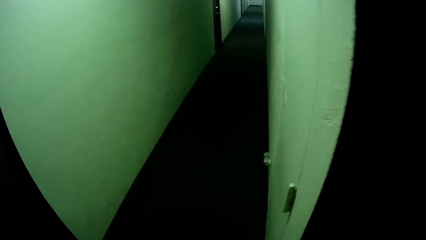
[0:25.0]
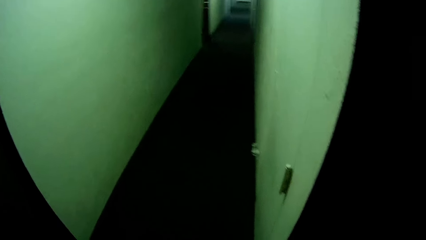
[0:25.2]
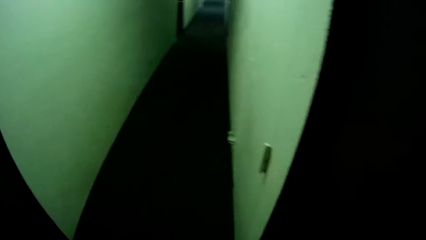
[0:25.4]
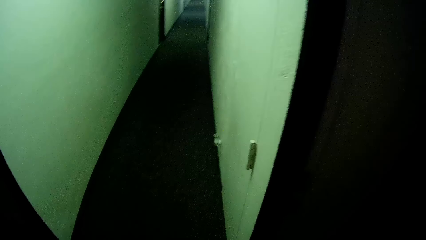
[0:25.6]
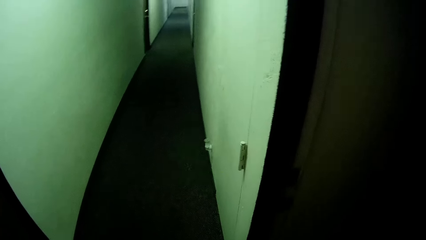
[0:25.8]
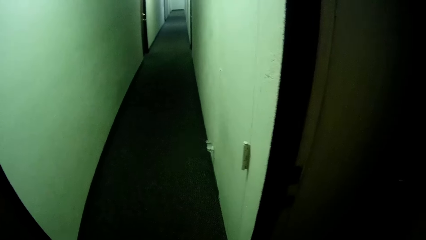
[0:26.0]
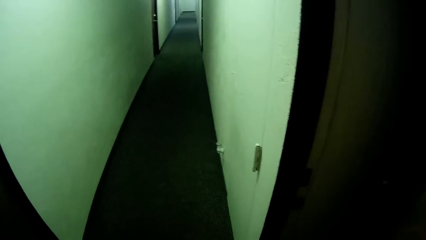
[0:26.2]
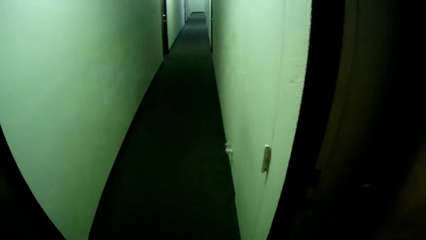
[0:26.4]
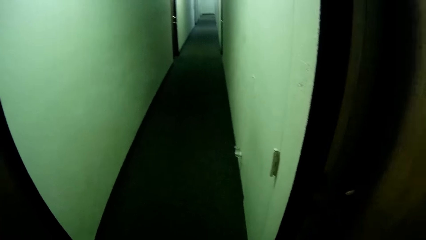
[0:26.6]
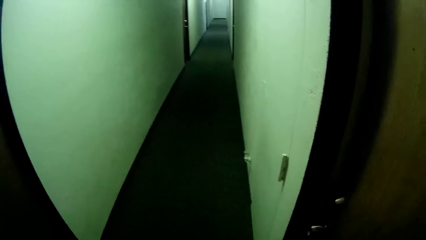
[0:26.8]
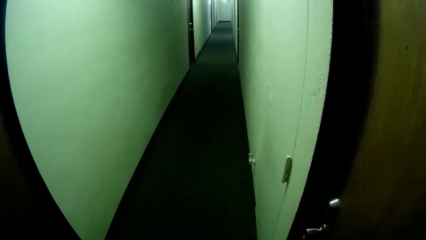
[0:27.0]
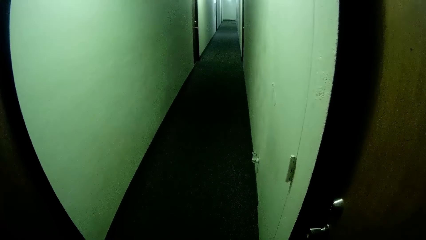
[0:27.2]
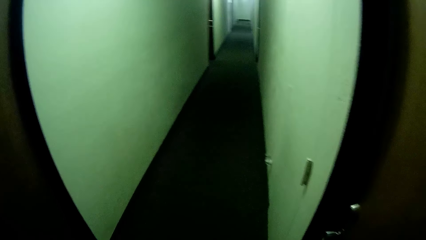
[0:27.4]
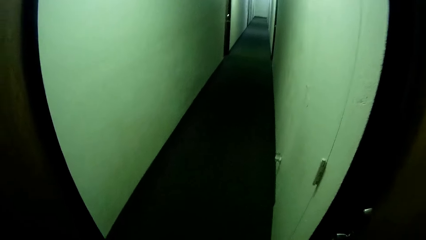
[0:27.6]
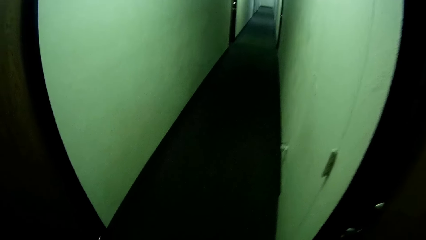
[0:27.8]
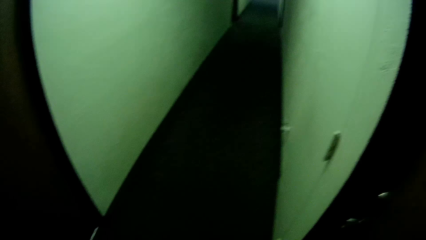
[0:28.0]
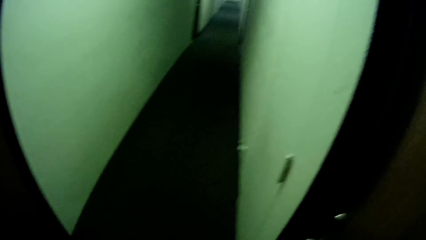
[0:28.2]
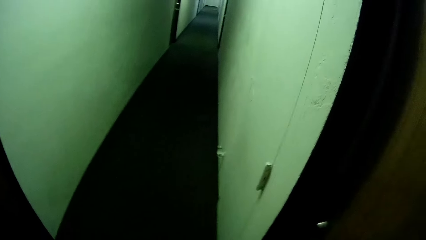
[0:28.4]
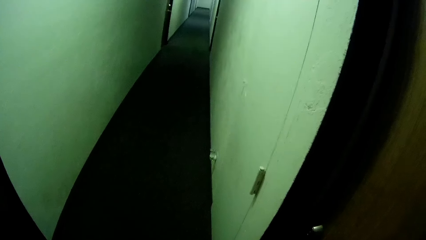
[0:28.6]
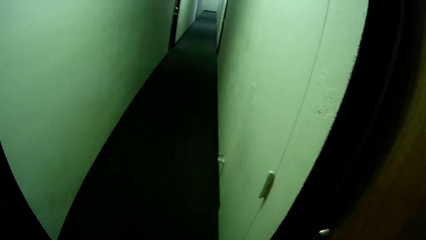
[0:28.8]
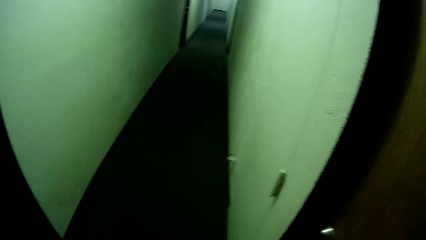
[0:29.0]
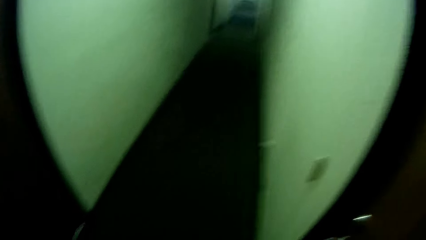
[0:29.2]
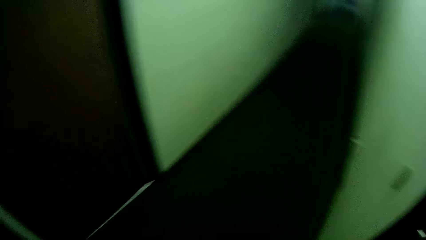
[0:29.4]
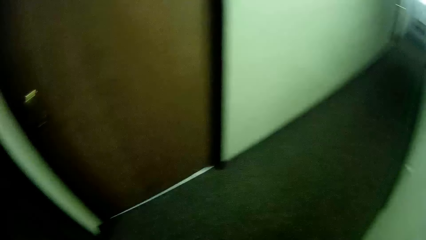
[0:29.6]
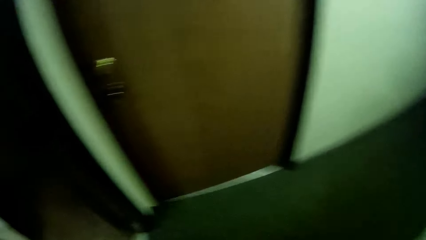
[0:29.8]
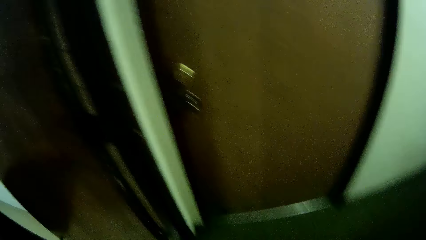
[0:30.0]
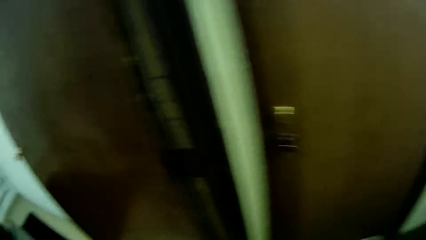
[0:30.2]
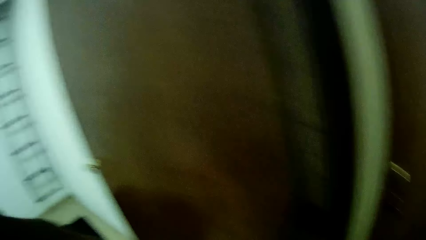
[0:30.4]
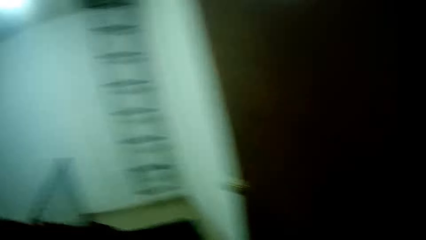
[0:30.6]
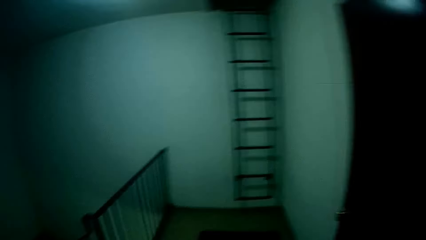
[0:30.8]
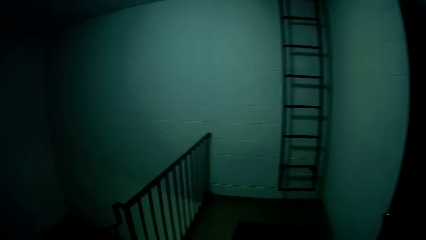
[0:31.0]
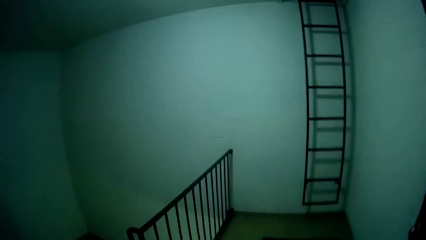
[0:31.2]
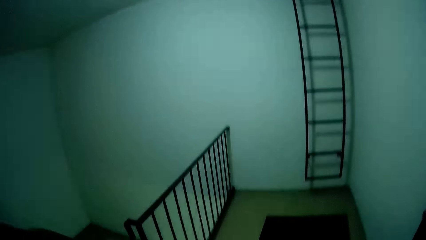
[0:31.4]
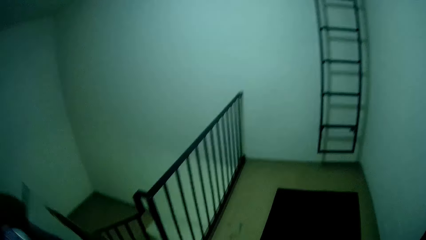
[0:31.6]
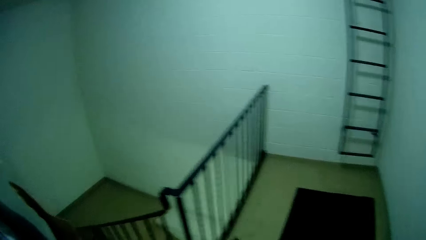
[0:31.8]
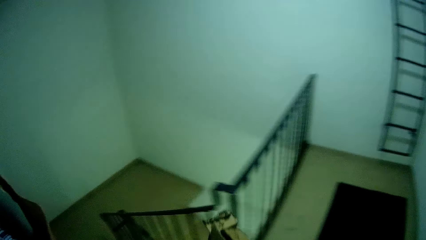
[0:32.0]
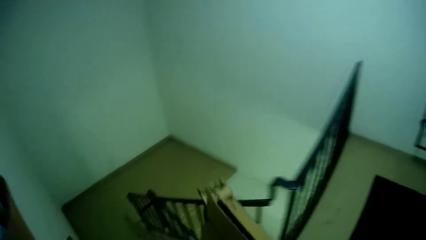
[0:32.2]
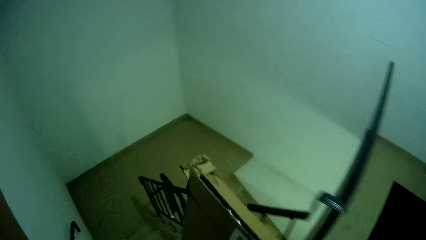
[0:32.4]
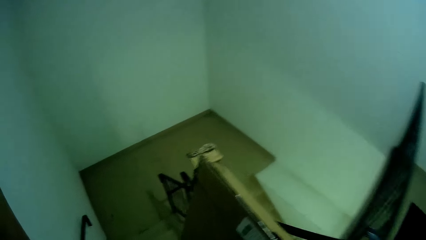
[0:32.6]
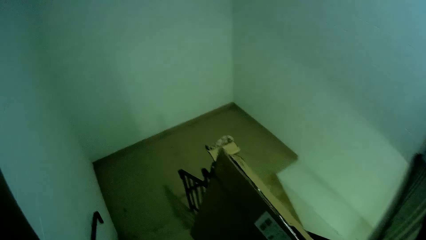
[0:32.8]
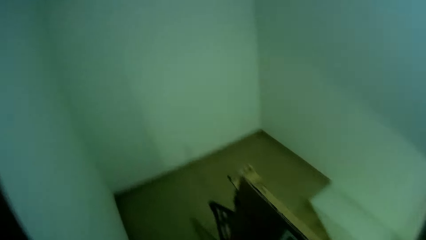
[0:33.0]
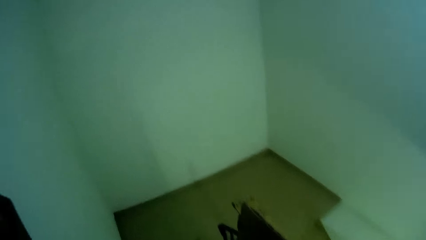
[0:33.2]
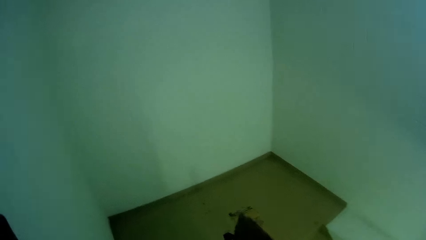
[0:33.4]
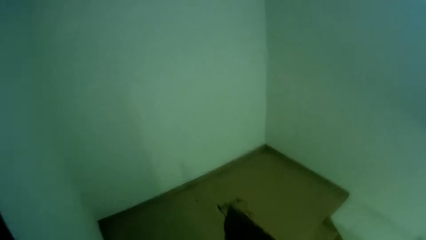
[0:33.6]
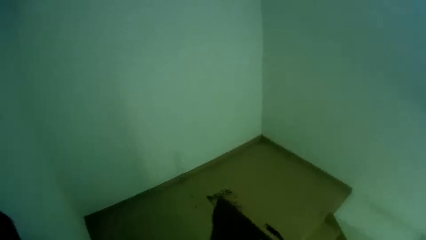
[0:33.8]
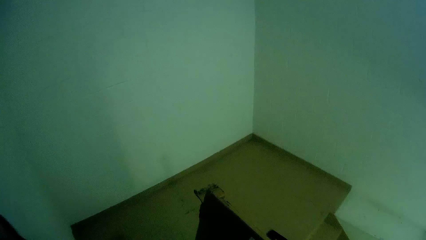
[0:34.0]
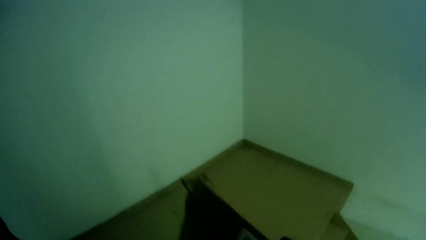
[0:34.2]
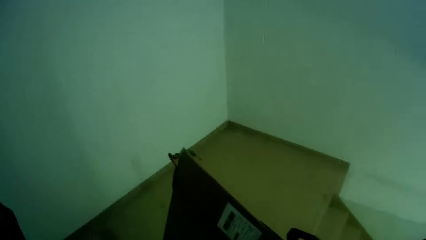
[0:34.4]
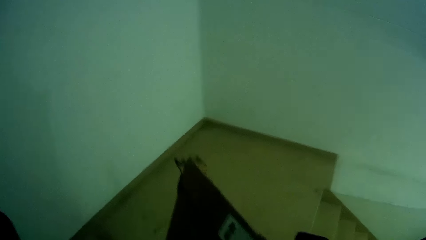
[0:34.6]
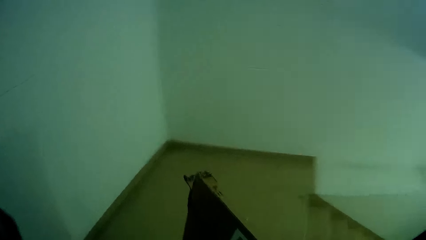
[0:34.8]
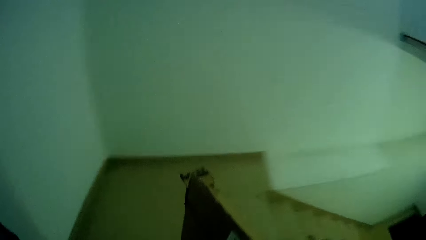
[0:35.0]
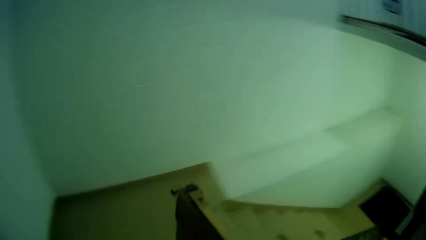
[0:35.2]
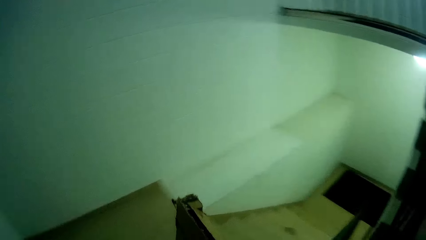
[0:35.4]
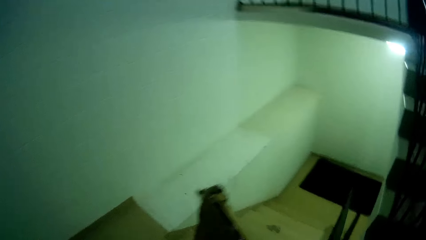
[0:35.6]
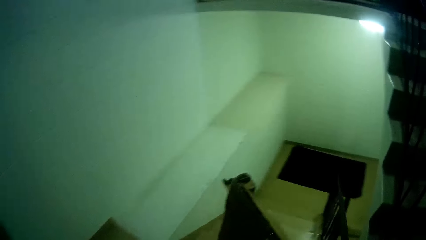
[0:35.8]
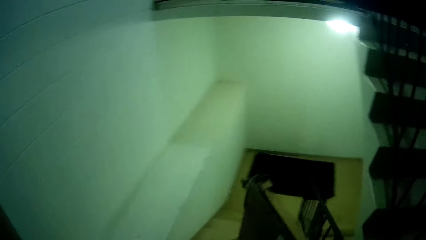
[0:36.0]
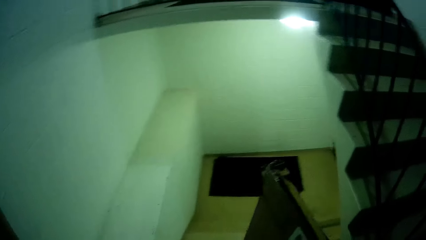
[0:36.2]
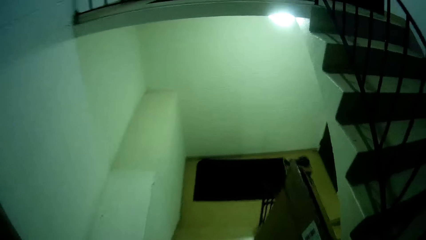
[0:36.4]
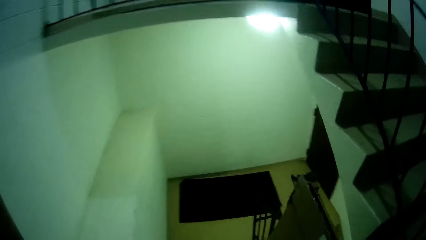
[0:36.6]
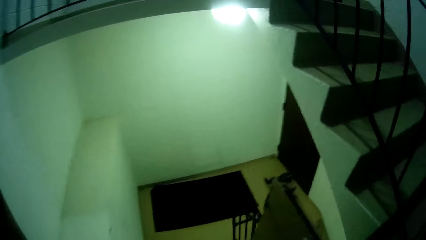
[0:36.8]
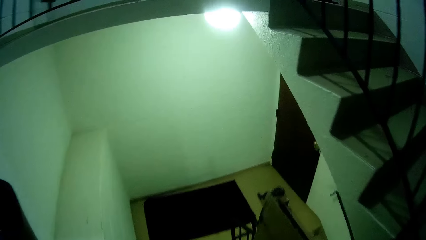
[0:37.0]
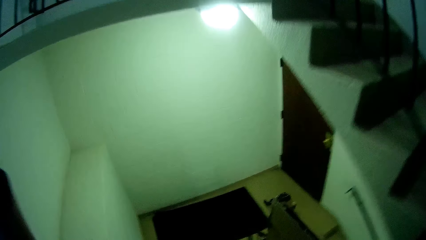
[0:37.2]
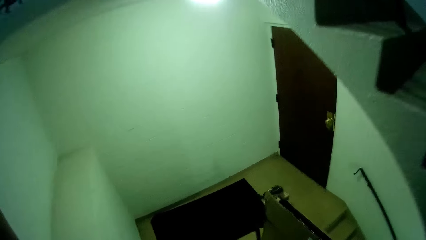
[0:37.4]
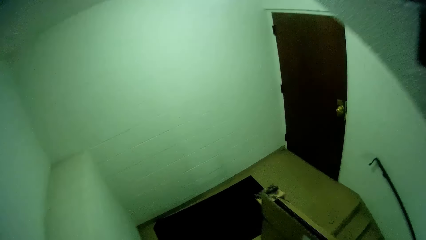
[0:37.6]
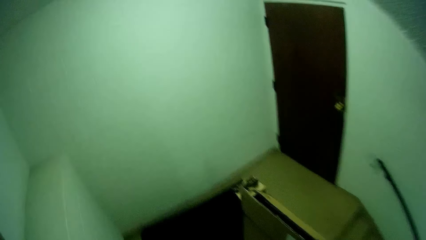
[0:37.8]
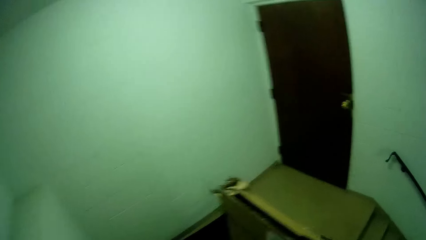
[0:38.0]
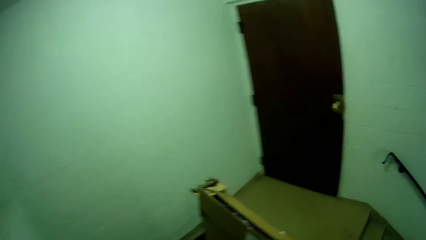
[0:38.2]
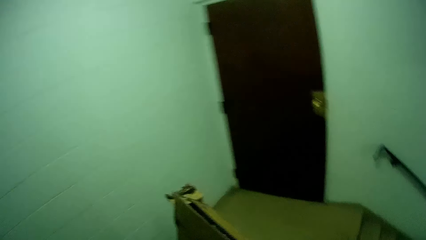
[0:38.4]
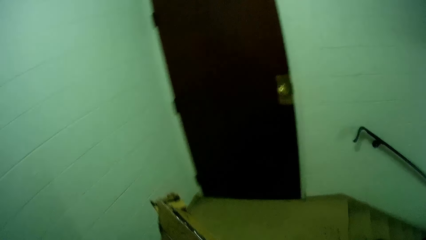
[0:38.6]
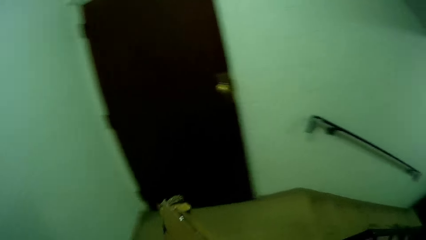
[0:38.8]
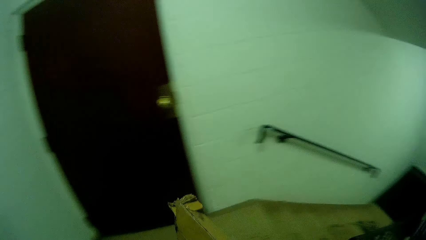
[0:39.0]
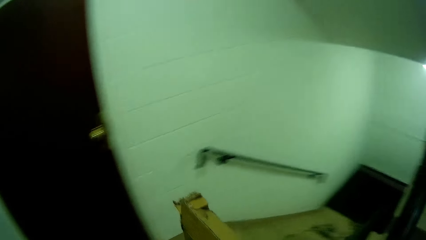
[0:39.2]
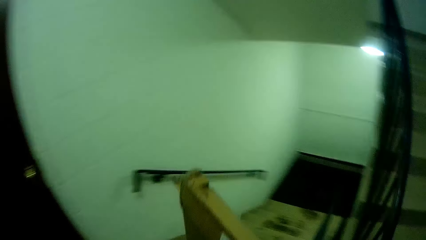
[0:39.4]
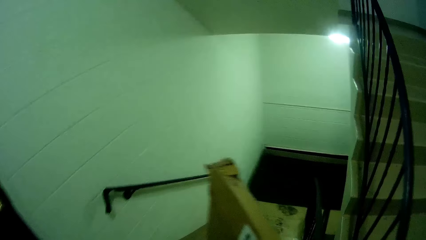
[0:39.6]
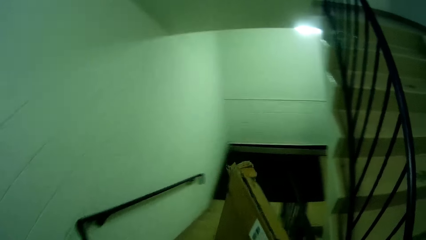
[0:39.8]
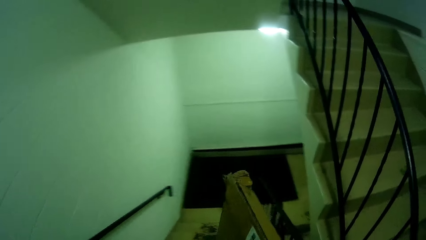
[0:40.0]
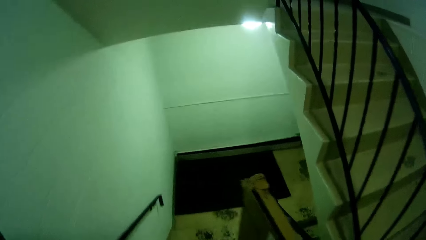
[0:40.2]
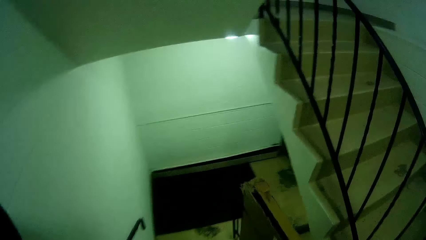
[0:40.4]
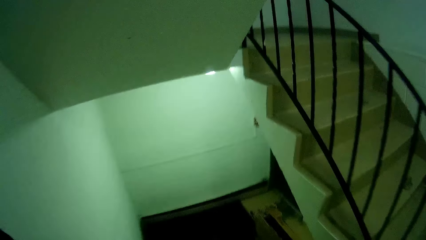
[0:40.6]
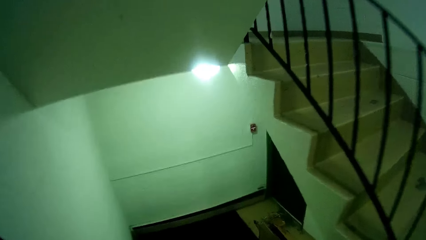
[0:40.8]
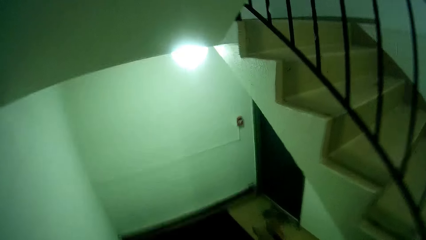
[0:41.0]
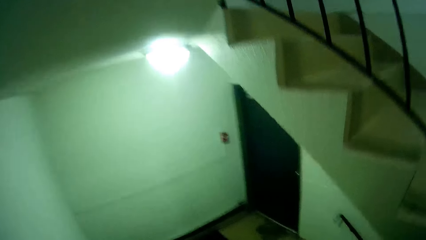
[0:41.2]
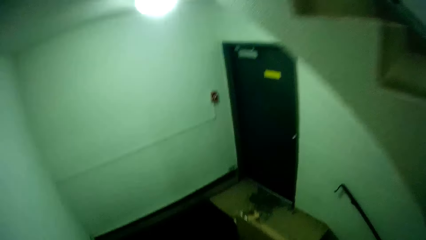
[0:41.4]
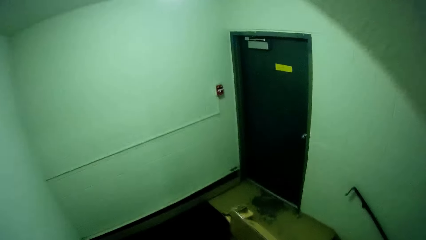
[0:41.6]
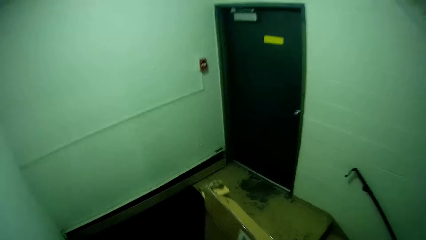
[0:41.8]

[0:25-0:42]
The camera wearer closes the door with a hand. They walk around a corridor and climb down a flight of stairs.
